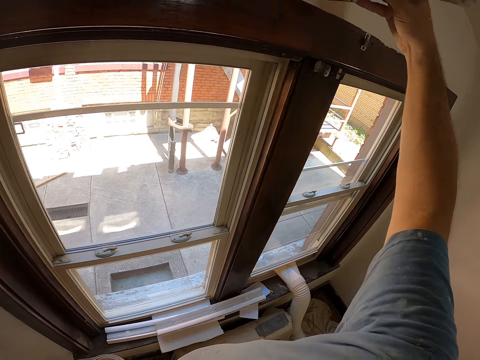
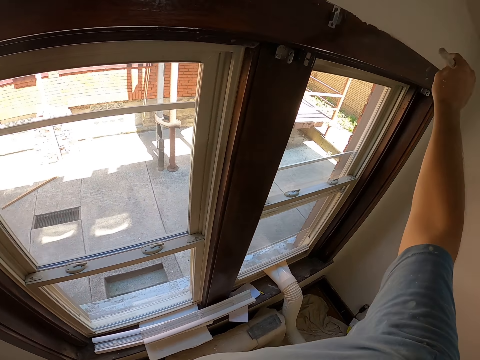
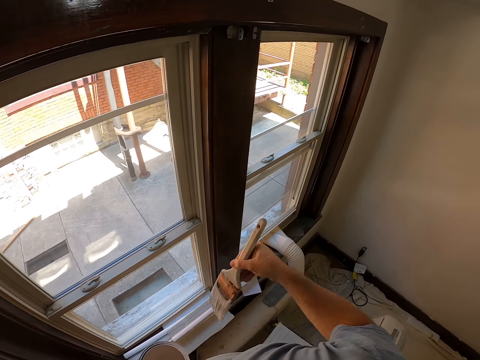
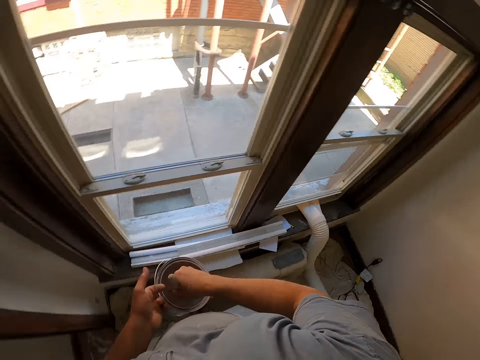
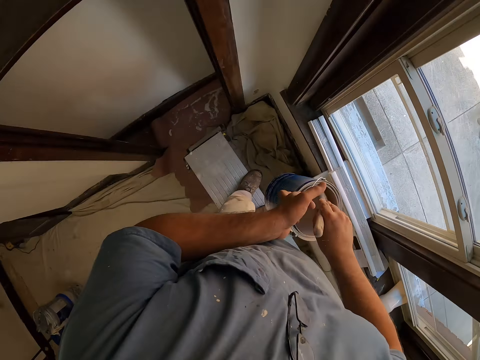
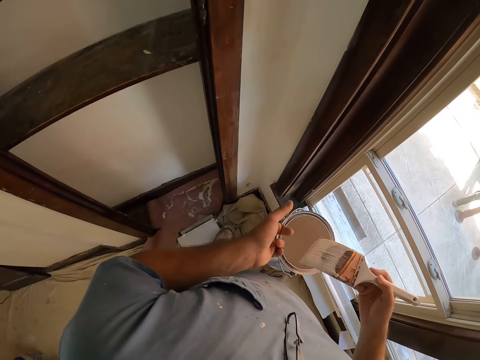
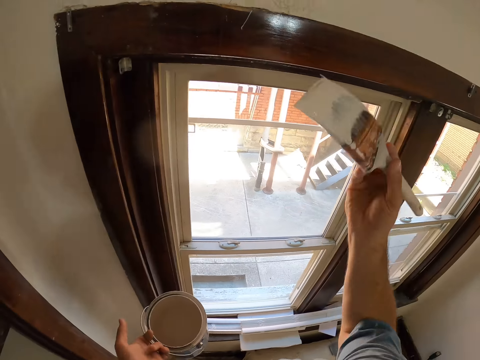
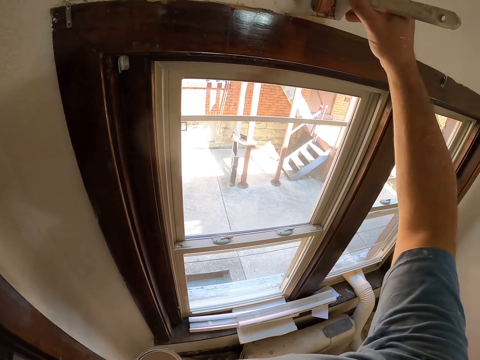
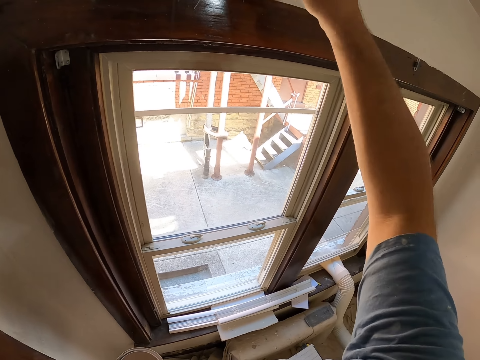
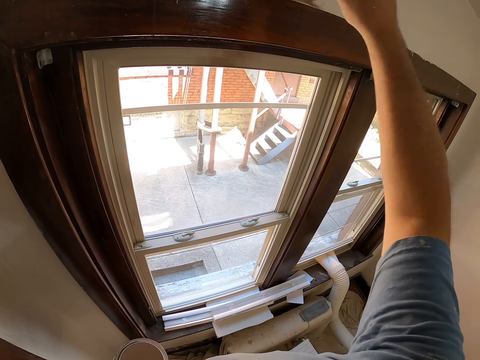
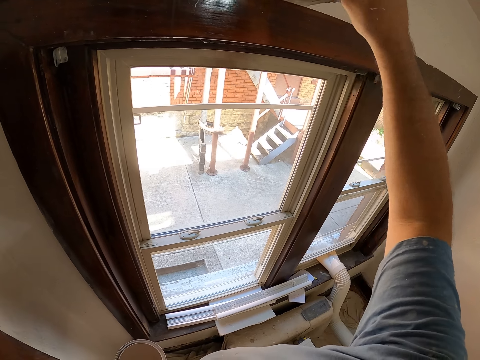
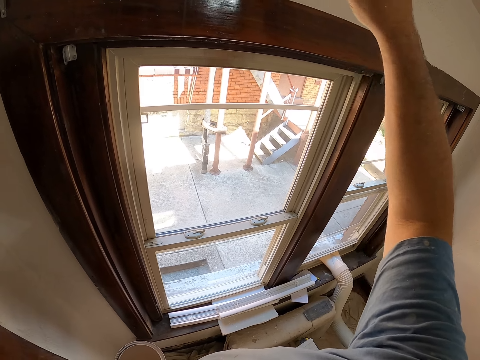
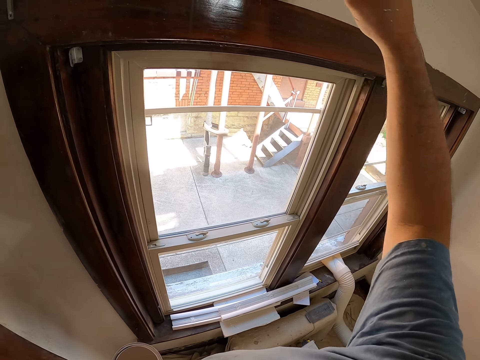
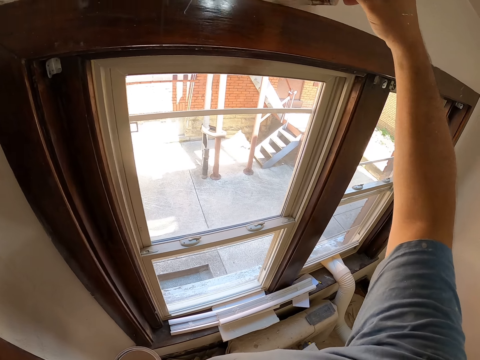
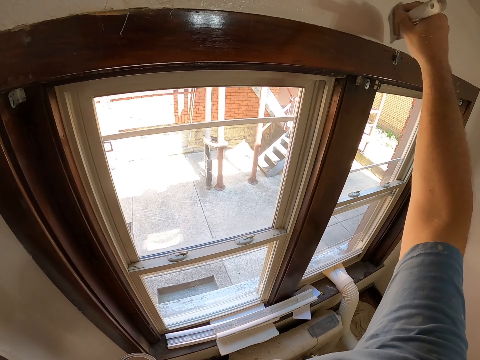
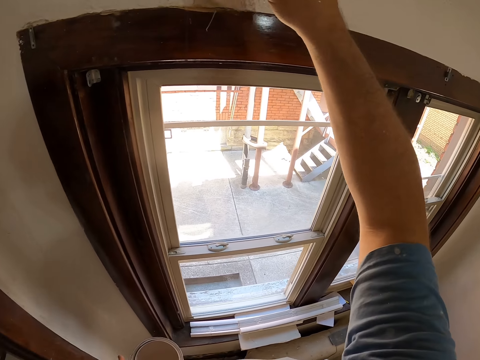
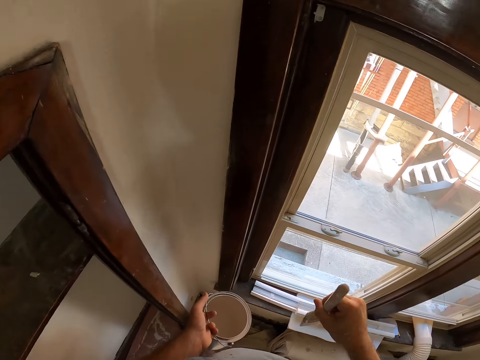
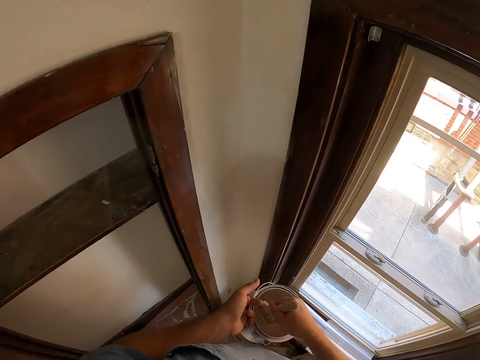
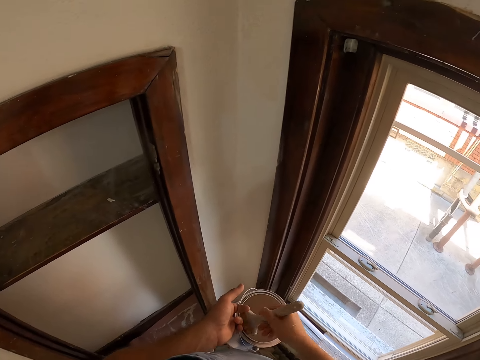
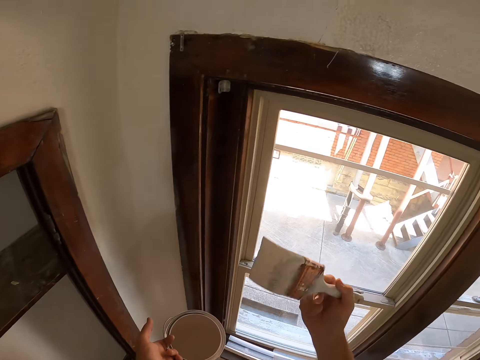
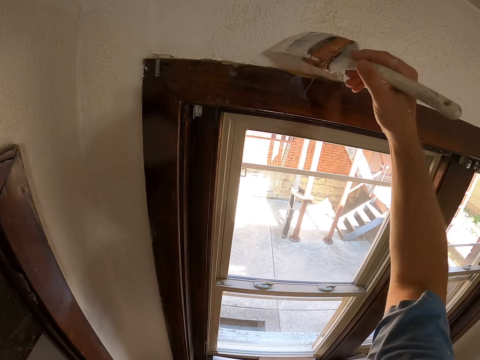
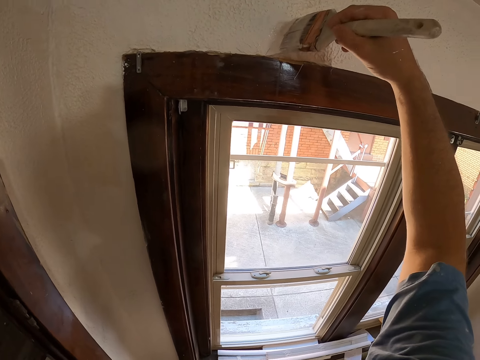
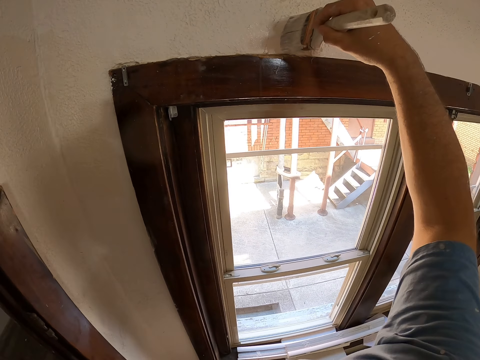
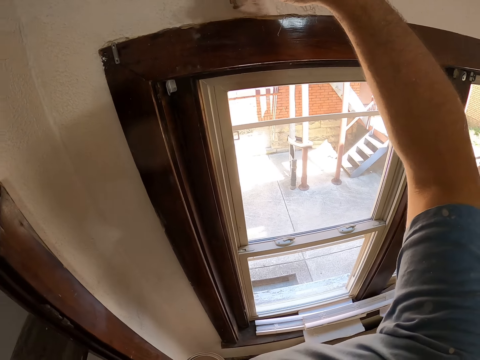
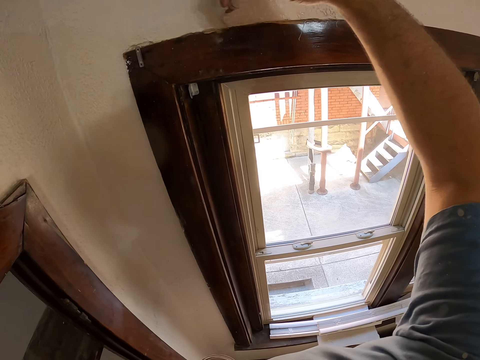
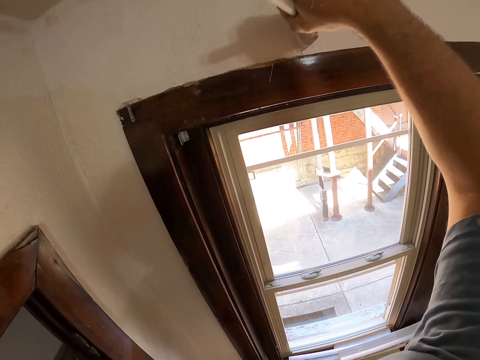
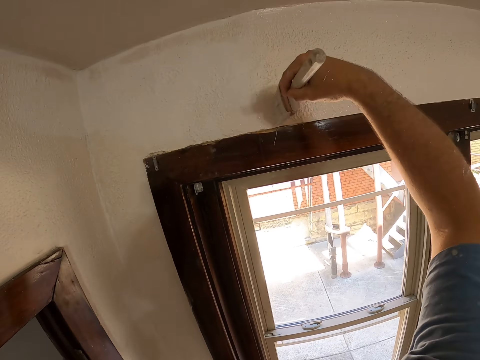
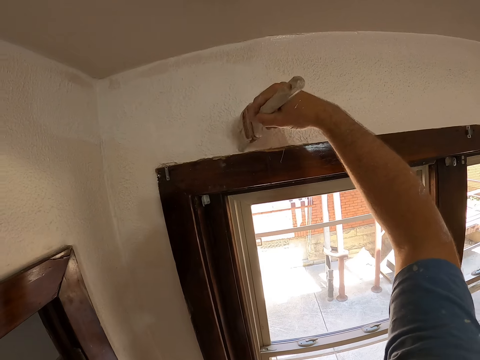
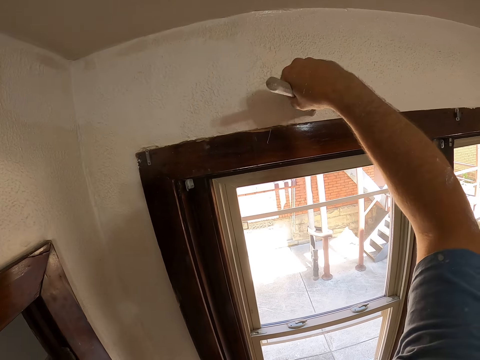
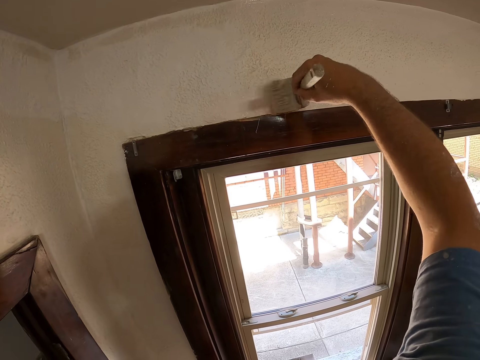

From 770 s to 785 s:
The camera wearer dips the paint brush on the paint tin. They paint the wall with the paintbrush. They dip the paint brush on the paint tin. They paint the wall with the paintbrush.

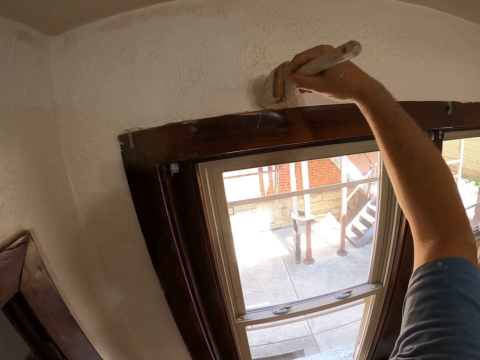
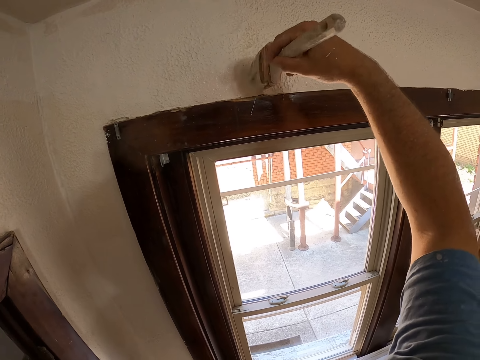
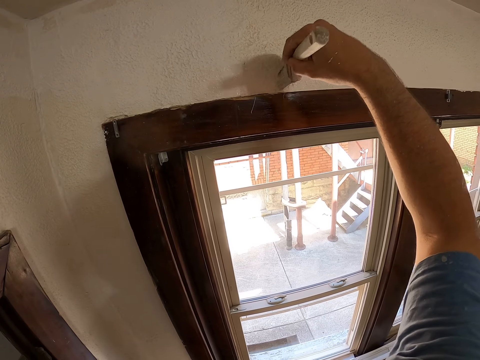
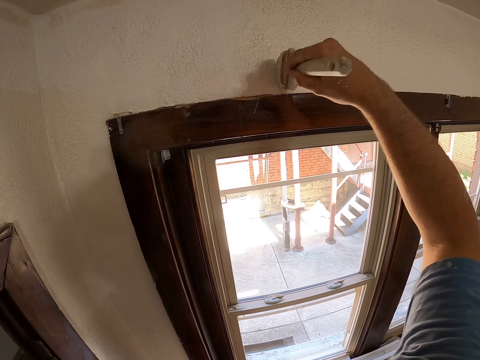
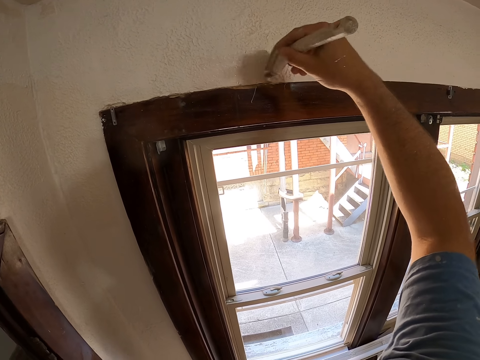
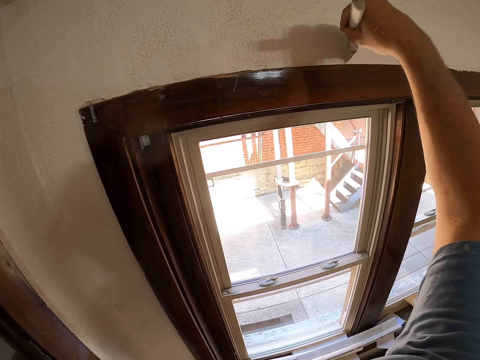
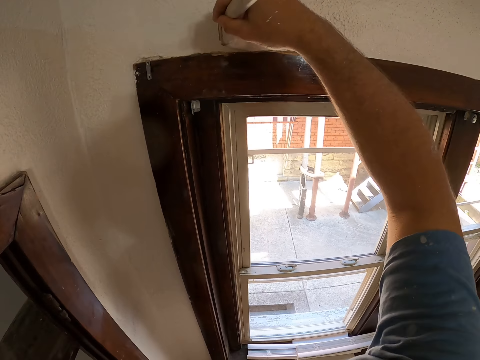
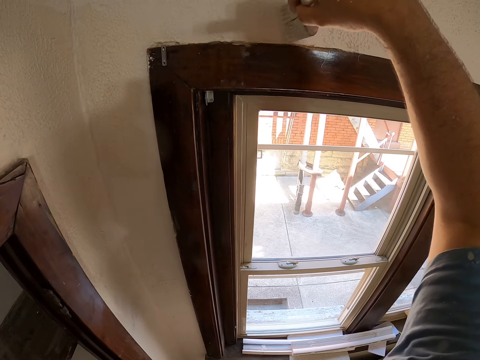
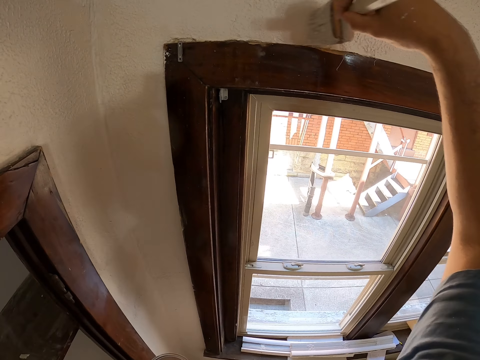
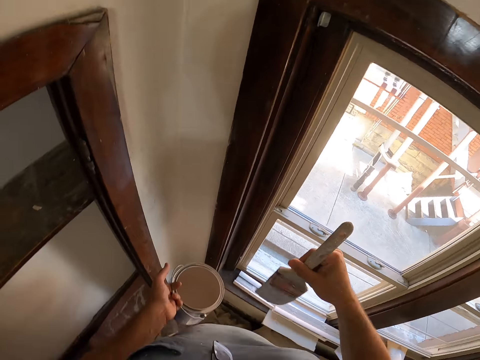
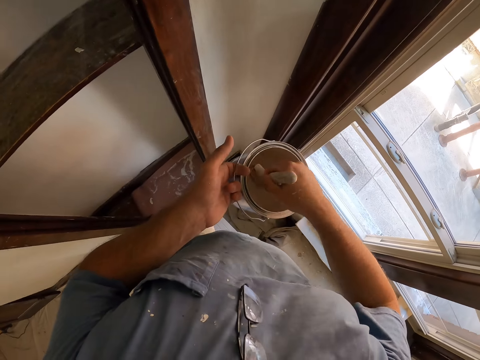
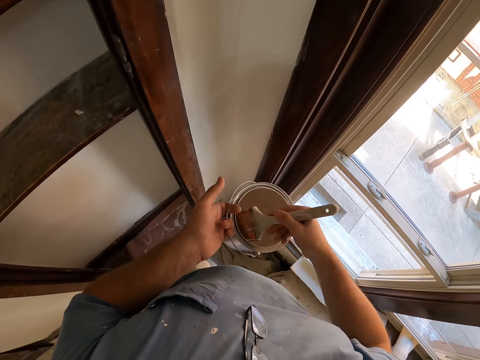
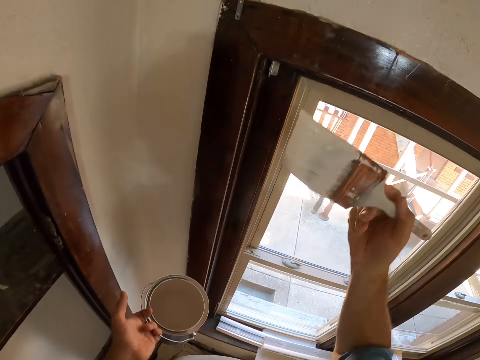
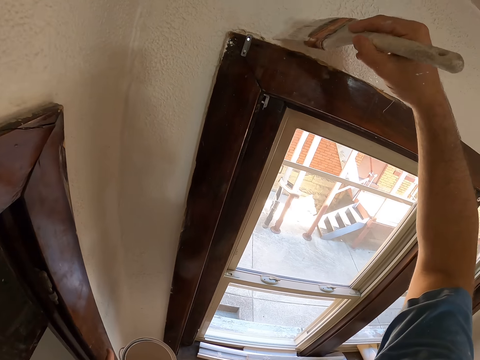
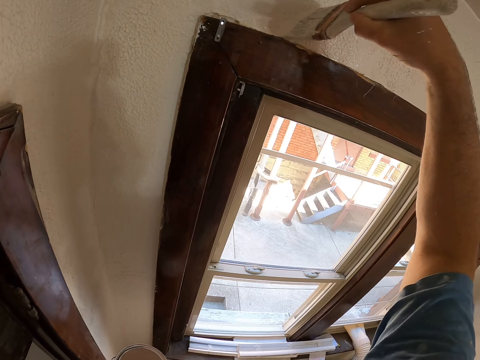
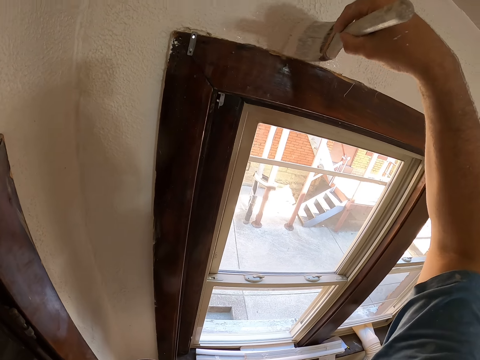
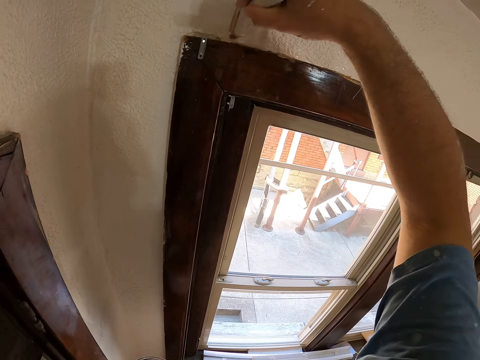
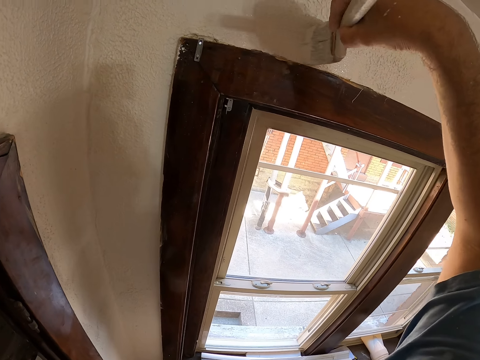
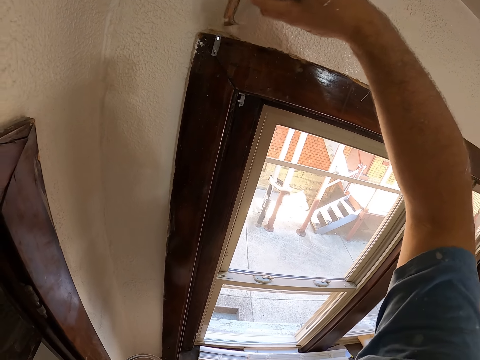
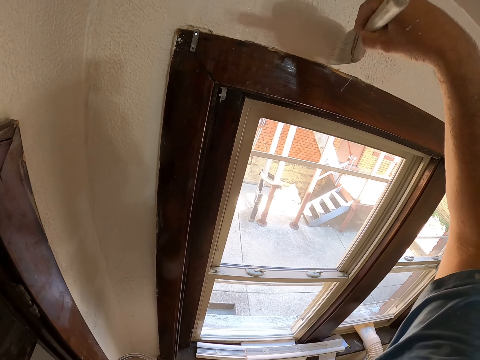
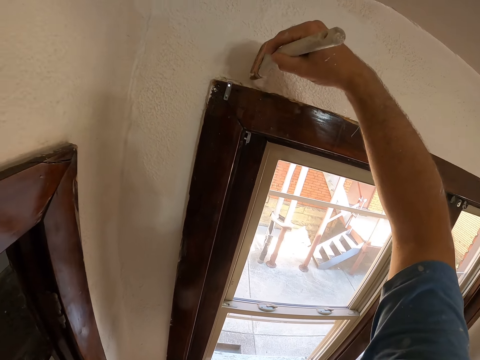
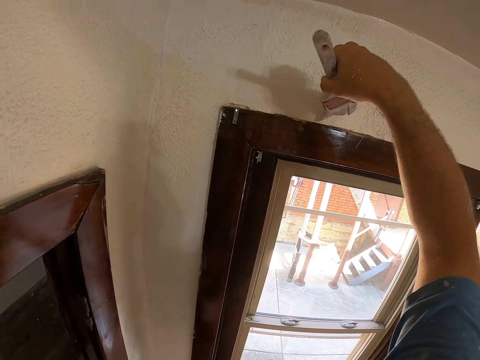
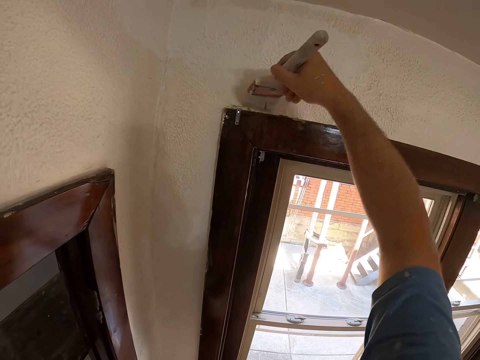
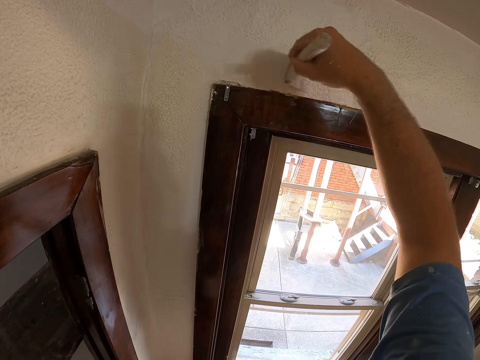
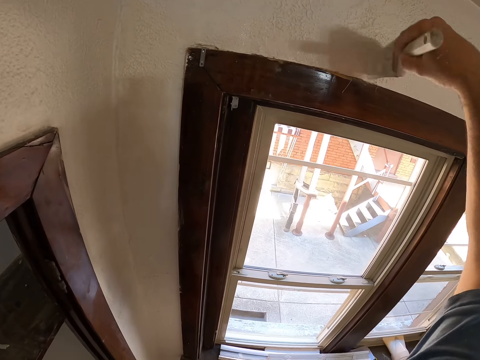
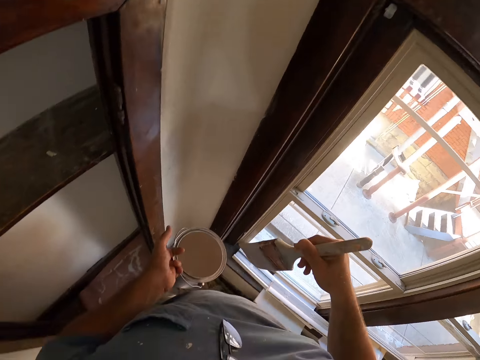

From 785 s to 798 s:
The camera wearer dips the paint brush on the paint tin. They paint the wall with the paintbrush.
